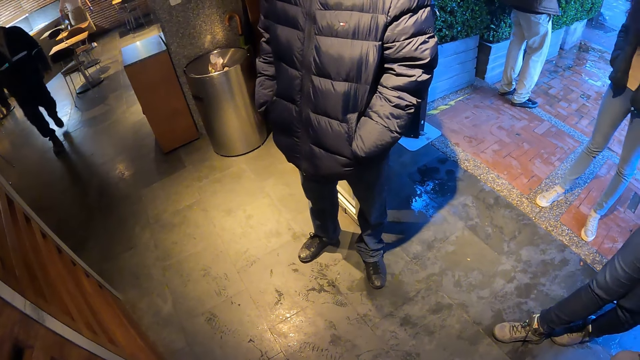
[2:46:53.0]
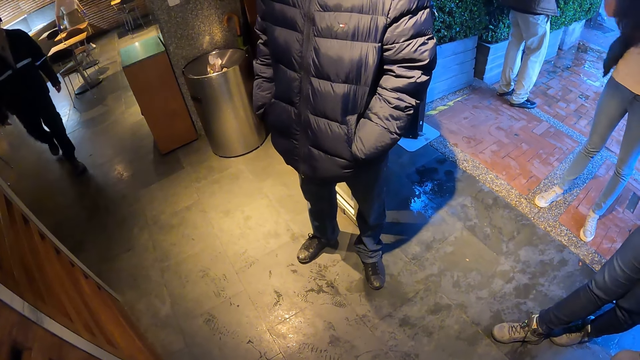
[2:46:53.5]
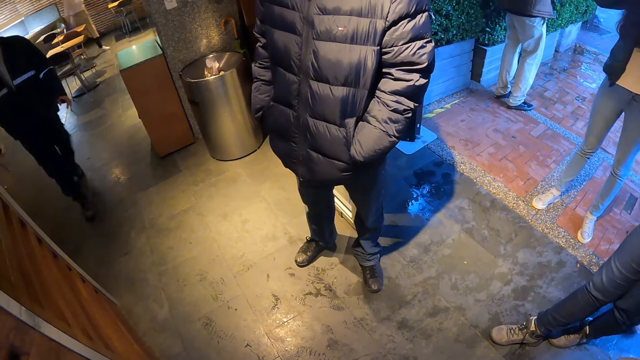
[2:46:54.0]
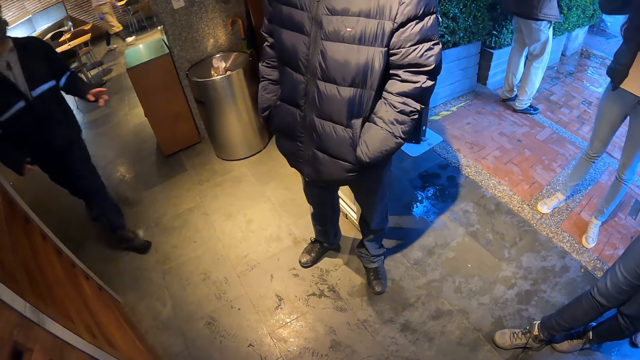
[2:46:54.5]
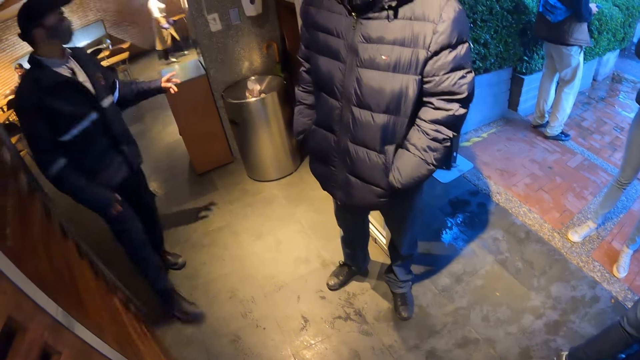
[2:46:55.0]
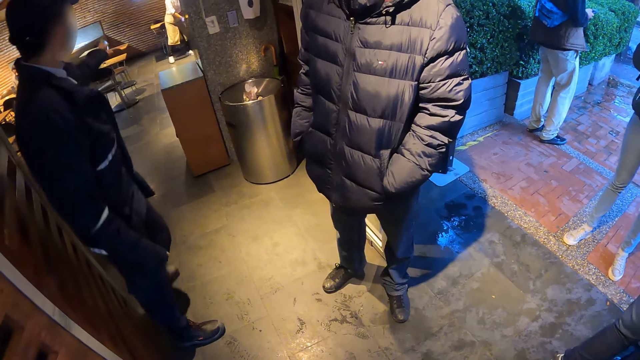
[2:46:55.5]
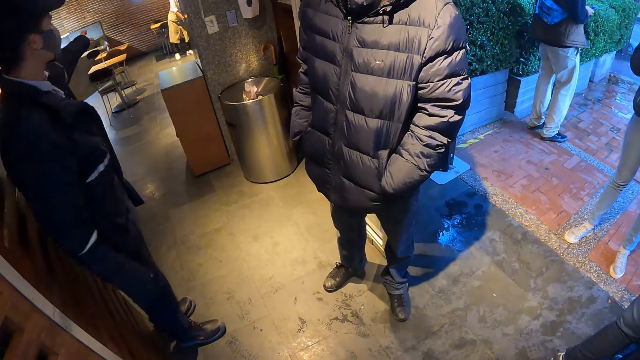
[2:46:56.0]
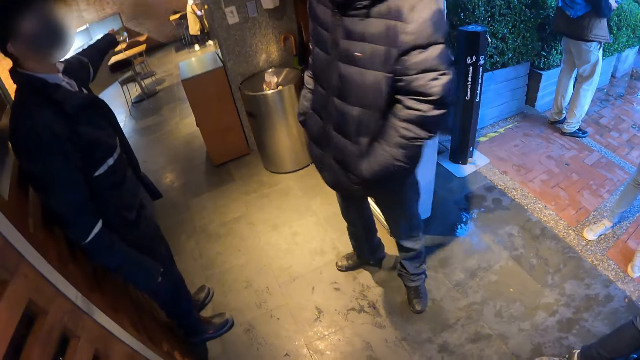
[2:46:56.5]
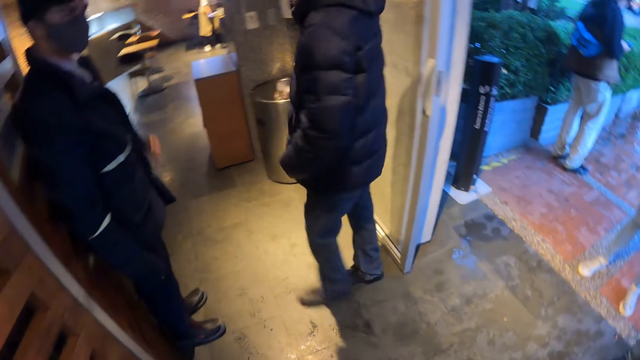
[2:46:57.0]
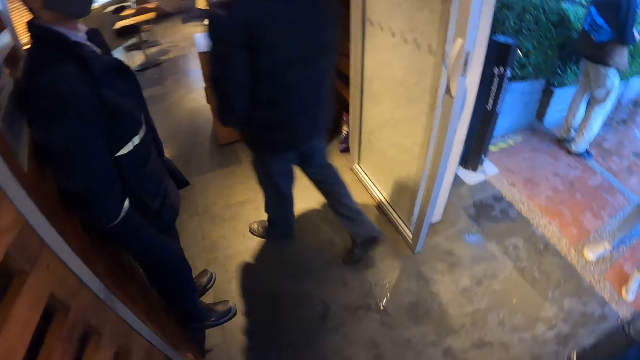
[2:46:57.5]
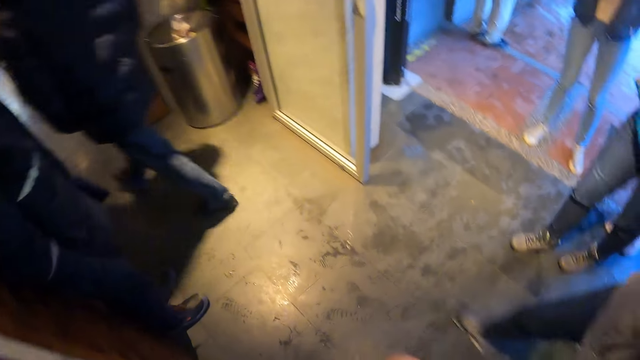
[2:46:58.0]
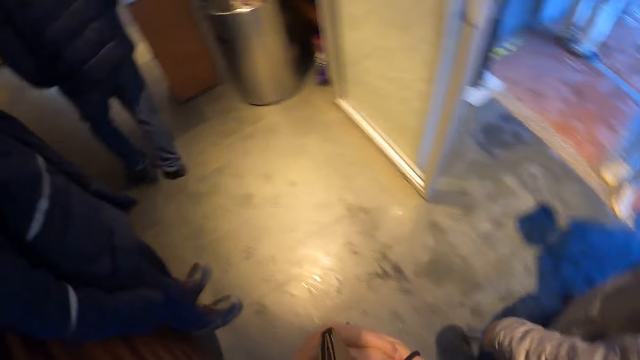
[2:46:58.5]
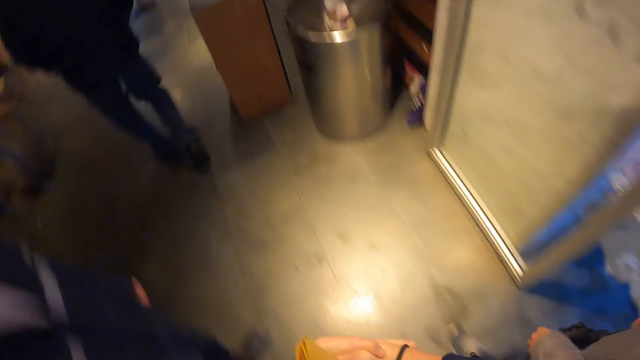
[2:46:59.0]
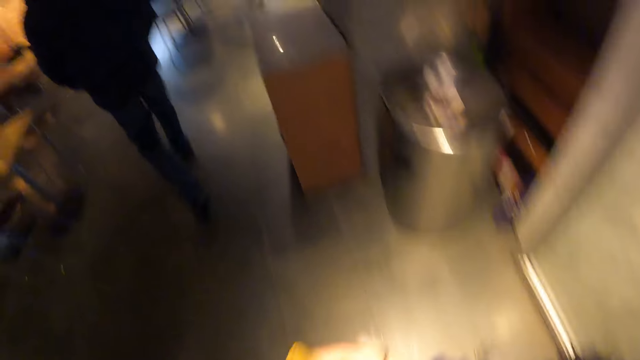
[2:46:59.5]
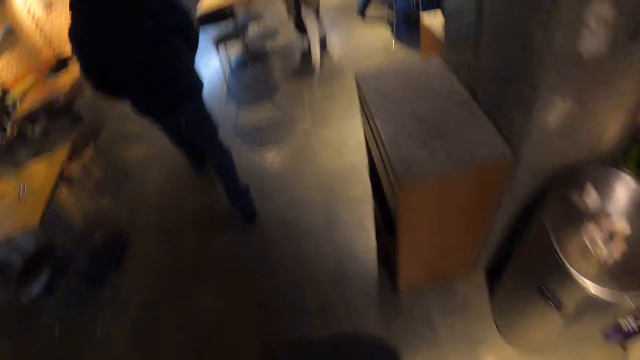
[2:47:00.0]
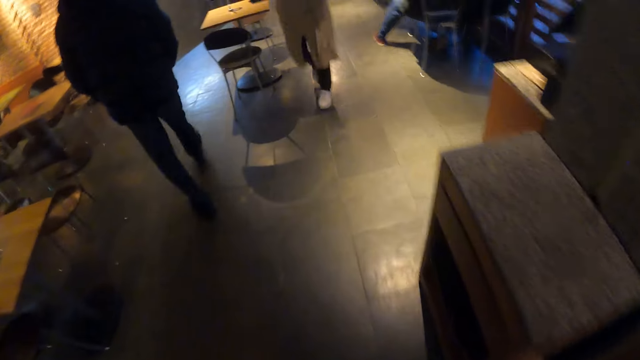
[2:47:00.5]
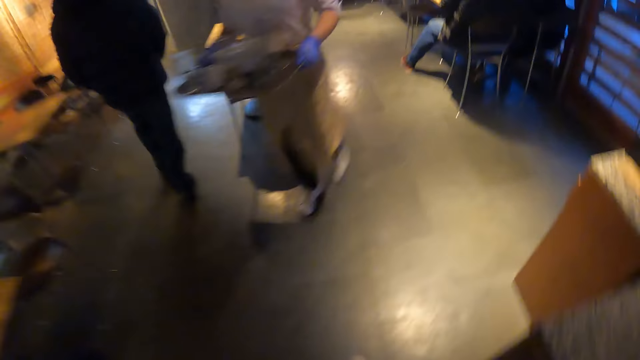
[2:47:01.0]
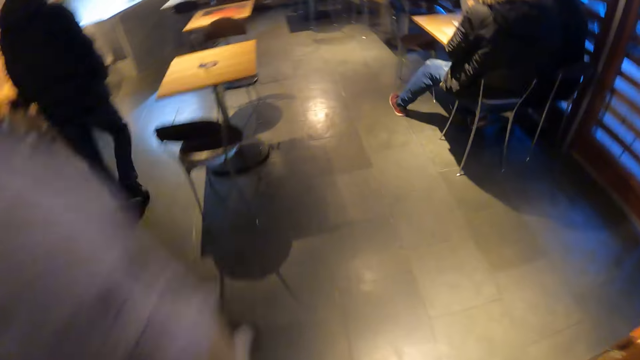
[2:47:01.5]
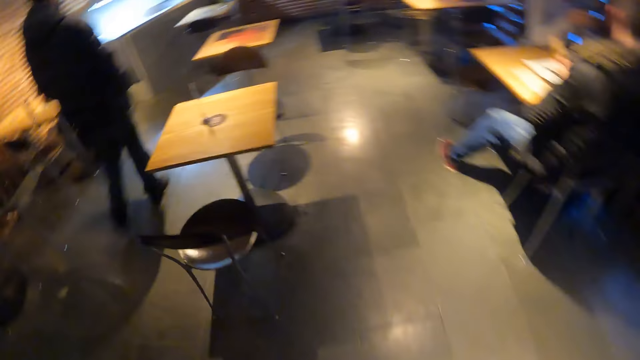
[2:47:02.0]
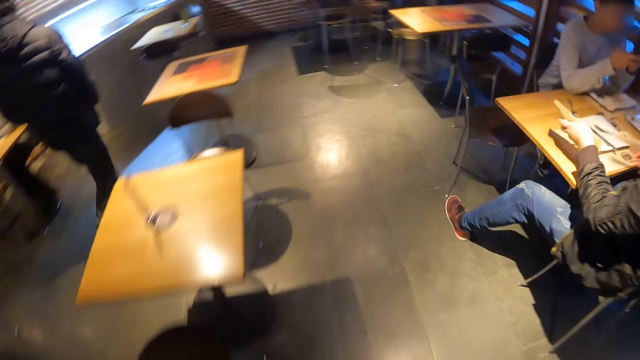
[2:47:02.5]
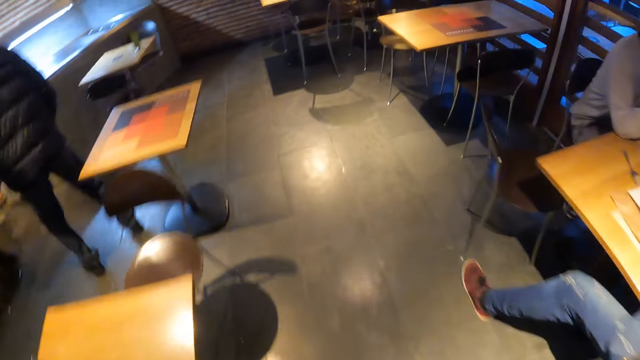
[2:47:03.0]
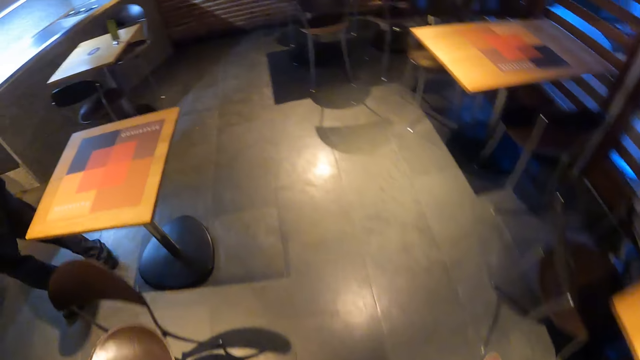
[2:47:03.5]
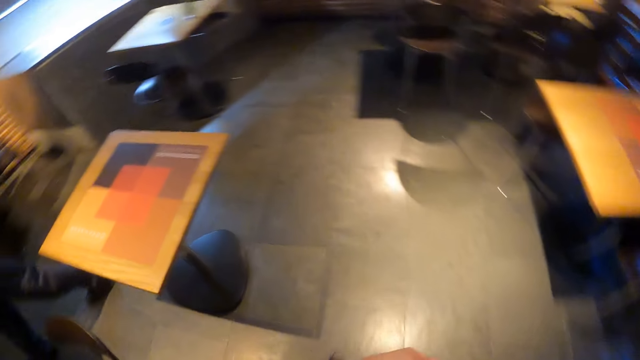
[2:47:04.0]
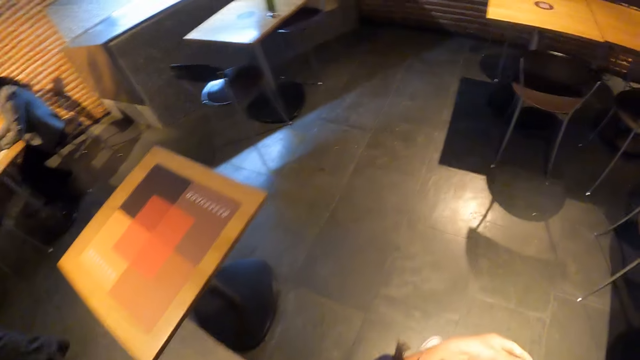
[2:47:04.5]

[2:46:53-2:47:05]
The man directs the camera wearer and the group of people with his left hand. The camera wearer walks into a building with the group of people. A woman walks past the camera wearer with a tray in both hands.

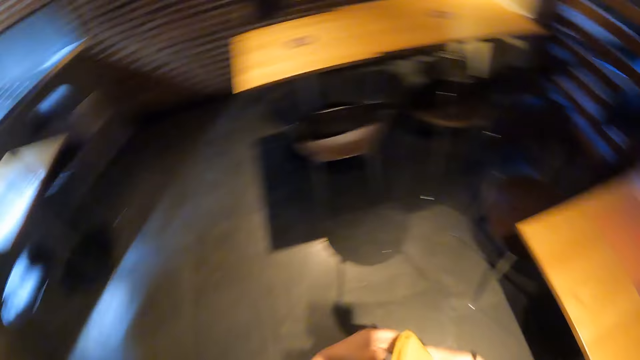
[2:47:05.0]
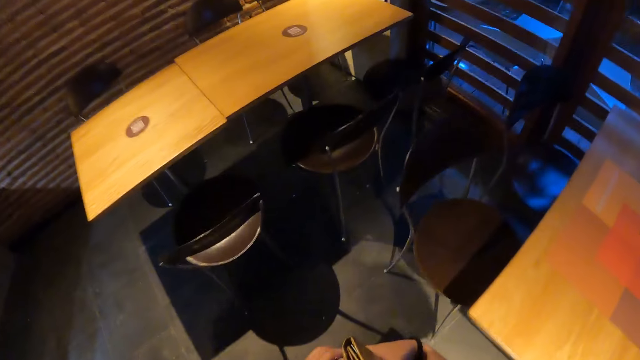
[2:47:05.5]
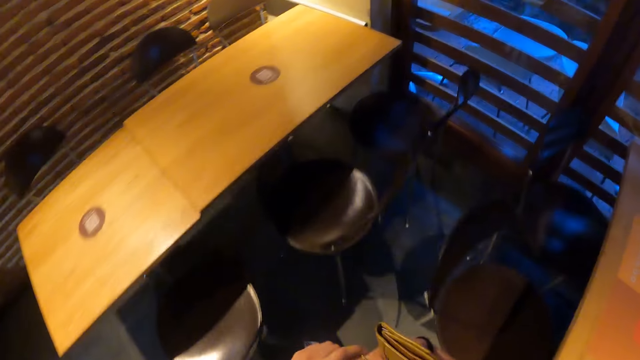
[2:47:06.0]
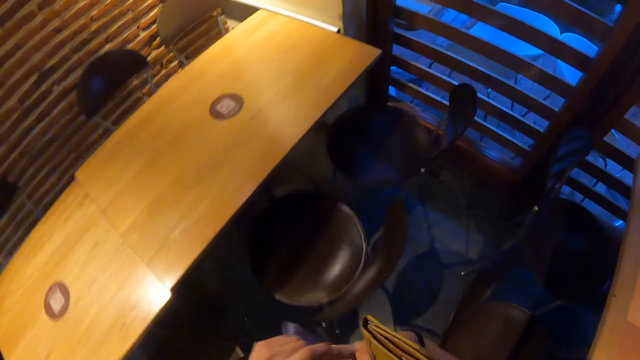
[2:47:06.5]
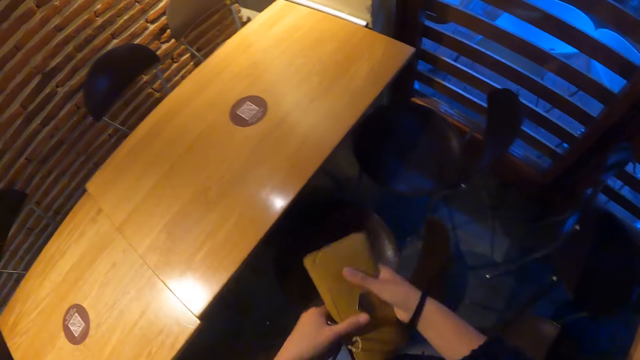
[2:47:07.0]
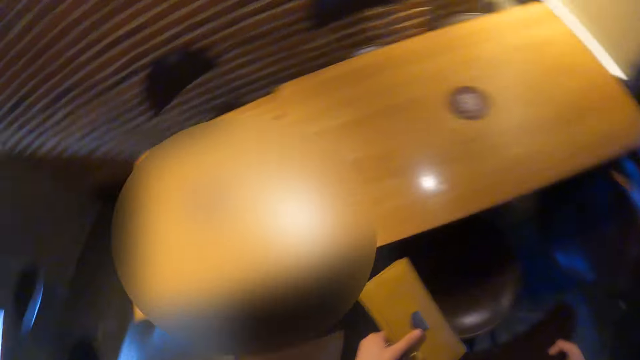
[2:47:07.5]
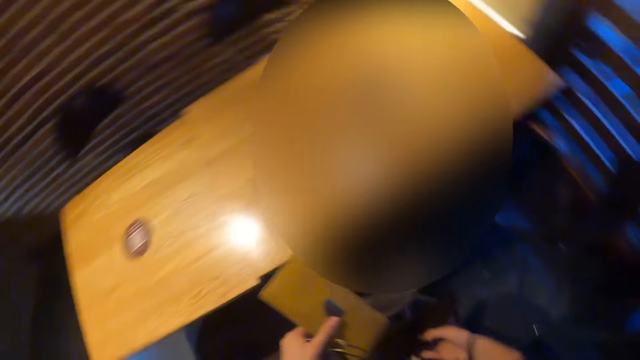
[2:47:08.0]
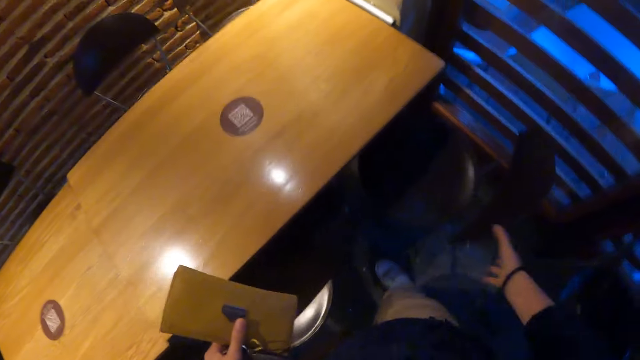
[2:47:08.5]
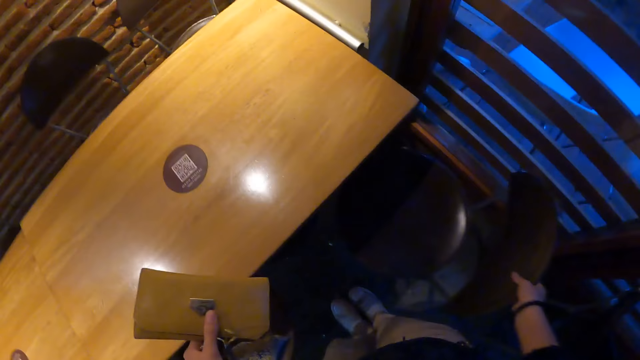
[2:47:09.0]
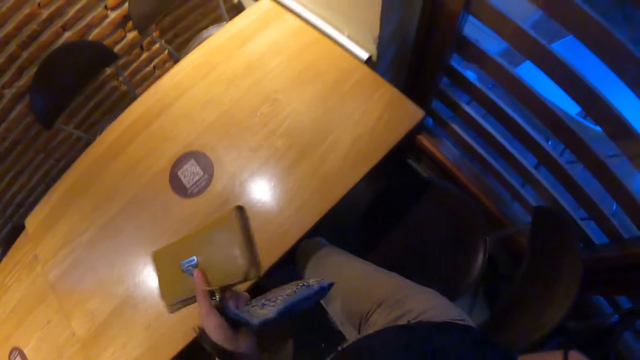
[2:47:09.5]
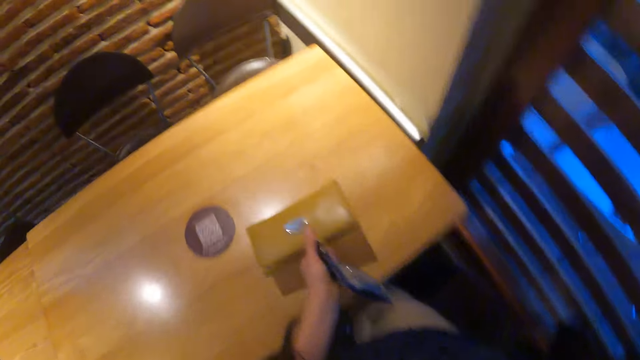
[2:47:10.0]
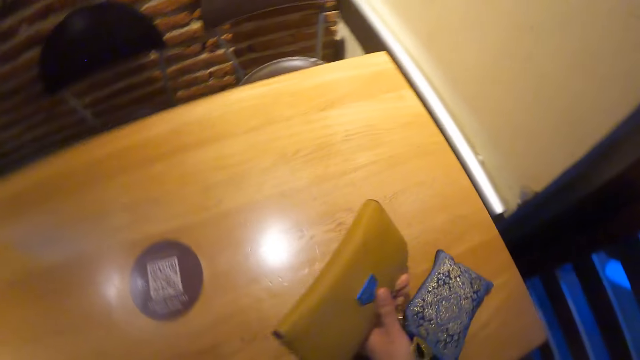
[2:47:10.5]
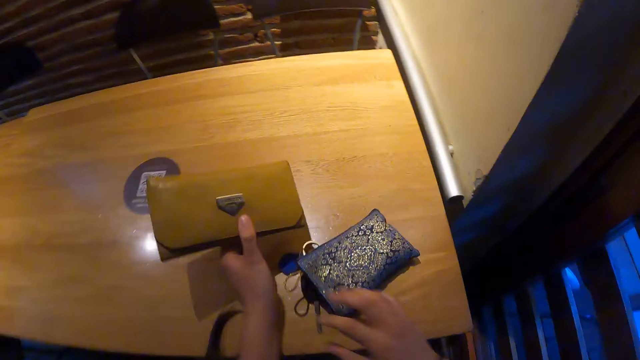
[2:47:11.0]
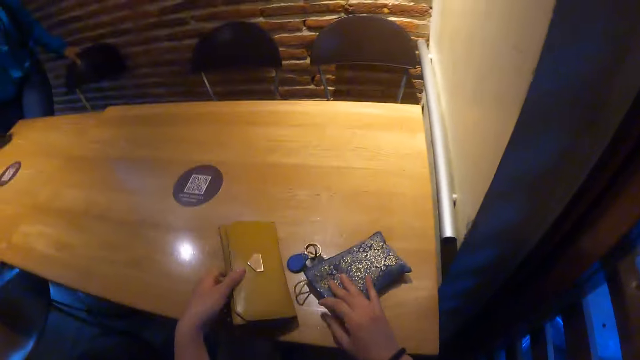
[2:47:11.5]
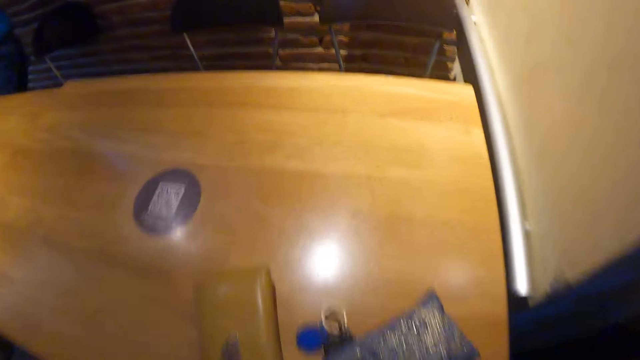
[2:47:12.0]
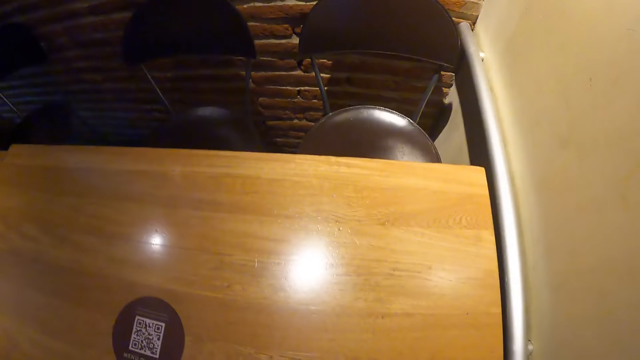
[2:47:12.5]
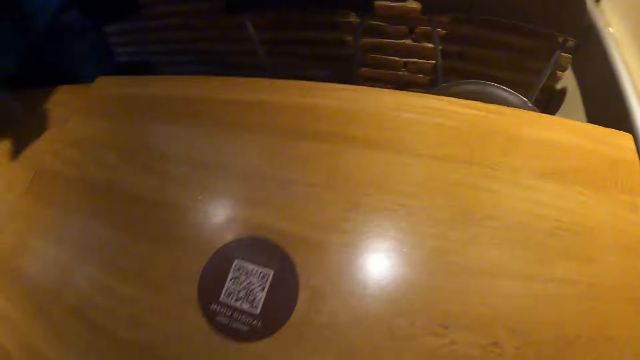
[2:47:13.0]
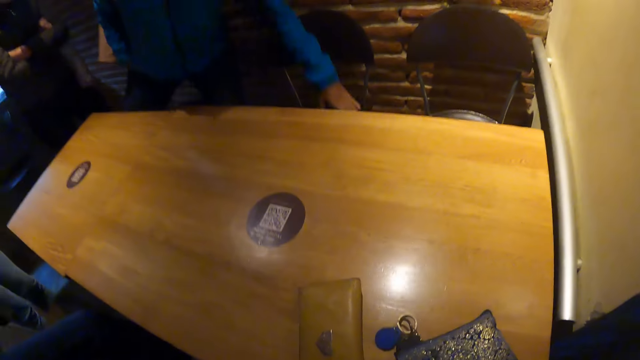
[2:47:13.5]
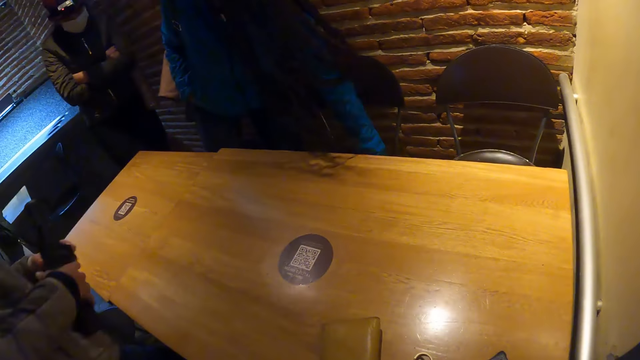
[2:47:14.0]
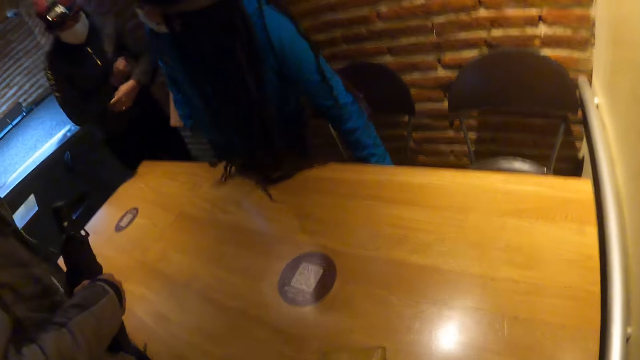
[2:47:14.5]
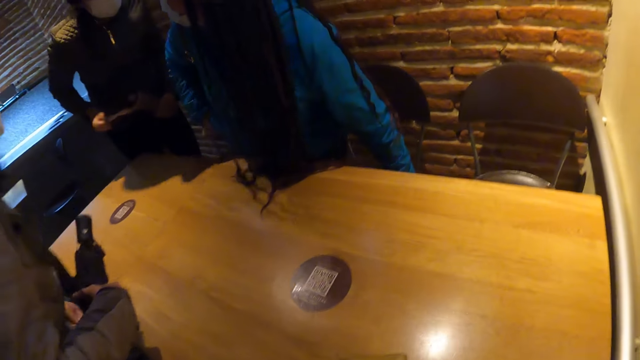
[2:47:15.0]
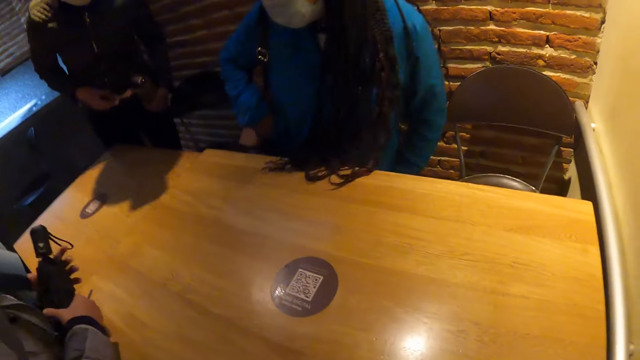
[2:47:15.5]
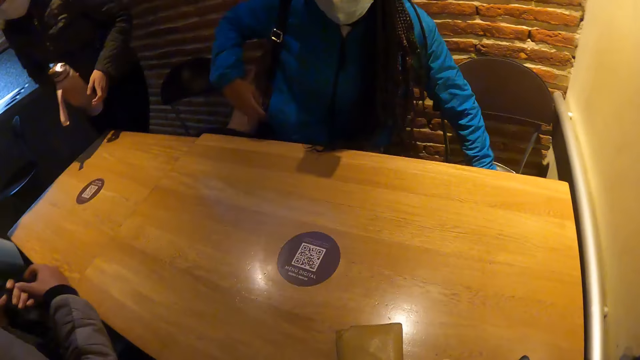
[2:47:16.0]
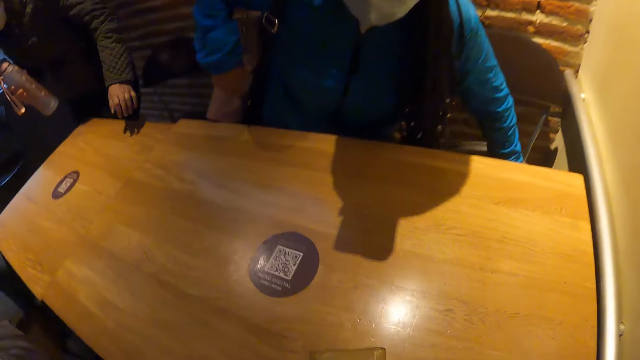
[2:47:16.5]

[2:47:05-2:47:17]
The camera wearer pulls a chair with her right hand. She places a blue purse on a table with her left hand, moves the blue purse on the table with her right hand, and places a brown purse on the table with her left hand. She sits on the chair. A woman places her left hand on a chair. The camera wearer looks around. Another woman holds a water bottle with both hands. A third woman sits on a chair. The first woman sits on the chair. The second woman passes the bottle to her right hand with her left hand. The first woman places her left hand on a chair.
